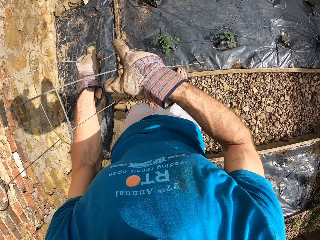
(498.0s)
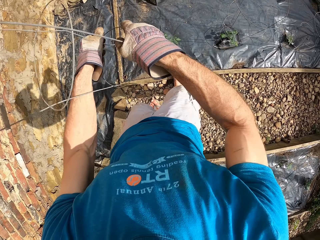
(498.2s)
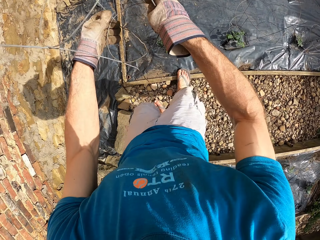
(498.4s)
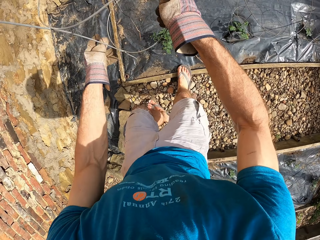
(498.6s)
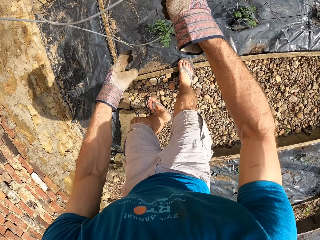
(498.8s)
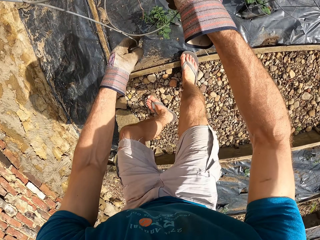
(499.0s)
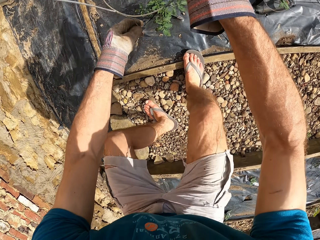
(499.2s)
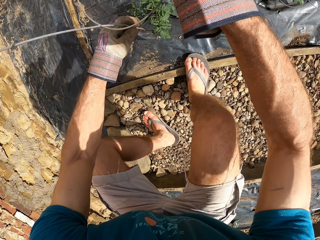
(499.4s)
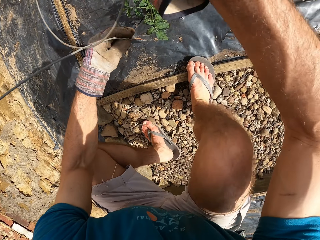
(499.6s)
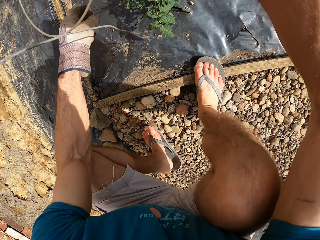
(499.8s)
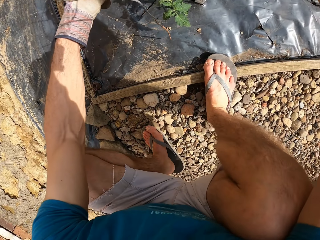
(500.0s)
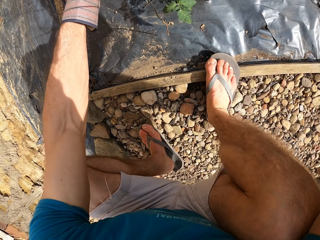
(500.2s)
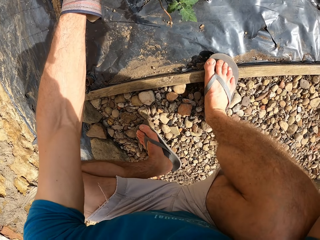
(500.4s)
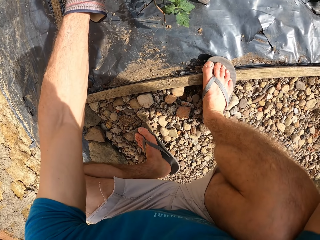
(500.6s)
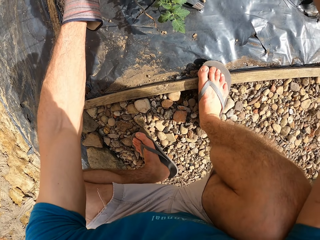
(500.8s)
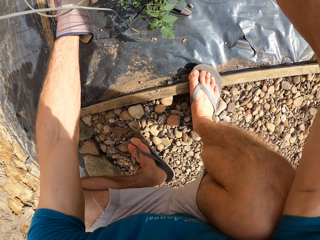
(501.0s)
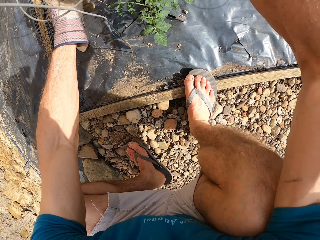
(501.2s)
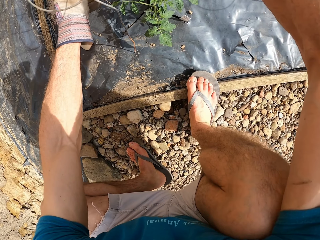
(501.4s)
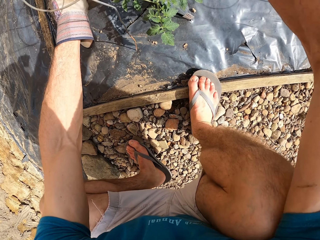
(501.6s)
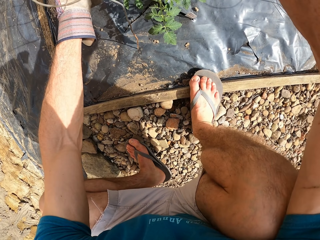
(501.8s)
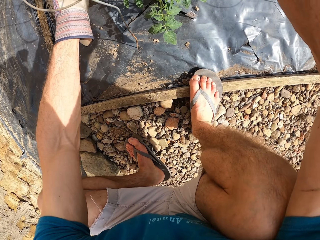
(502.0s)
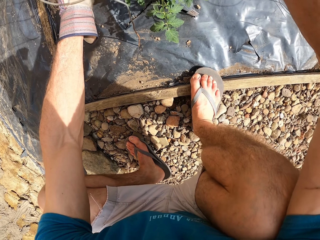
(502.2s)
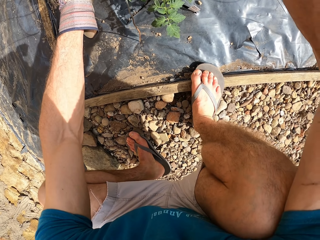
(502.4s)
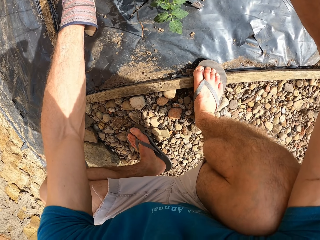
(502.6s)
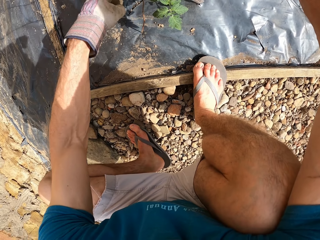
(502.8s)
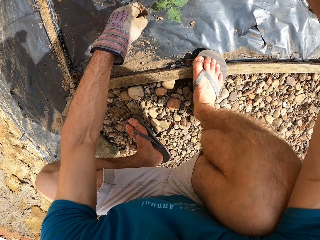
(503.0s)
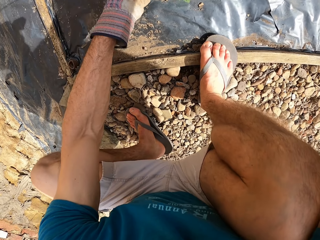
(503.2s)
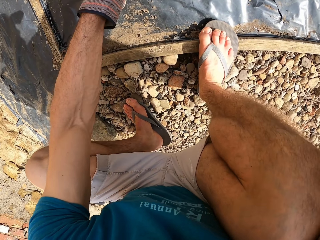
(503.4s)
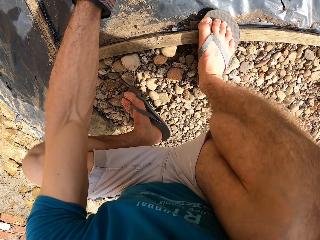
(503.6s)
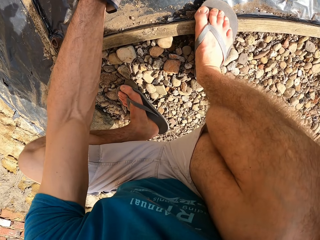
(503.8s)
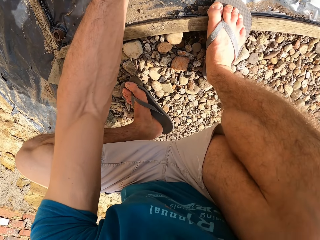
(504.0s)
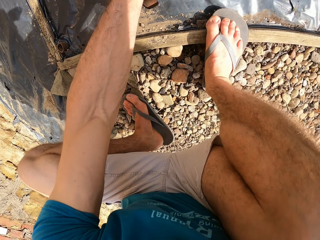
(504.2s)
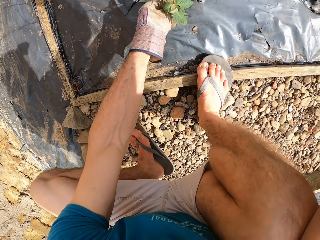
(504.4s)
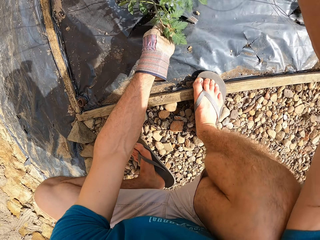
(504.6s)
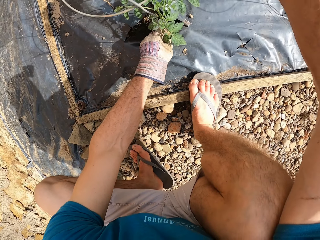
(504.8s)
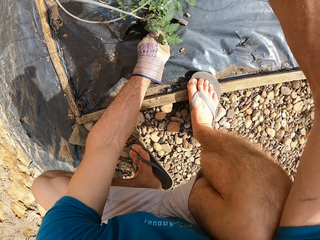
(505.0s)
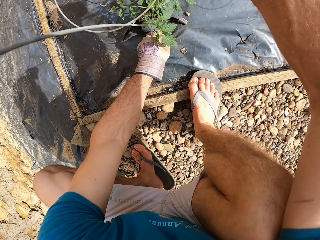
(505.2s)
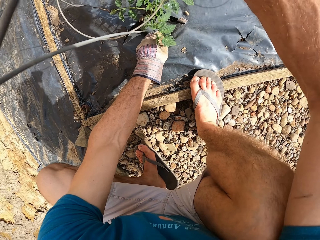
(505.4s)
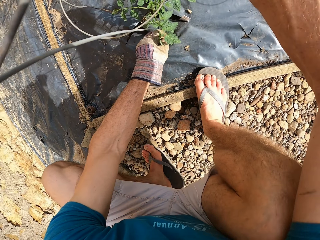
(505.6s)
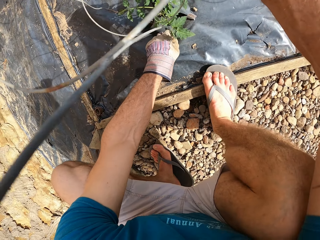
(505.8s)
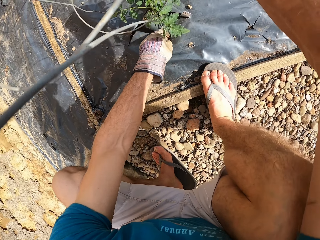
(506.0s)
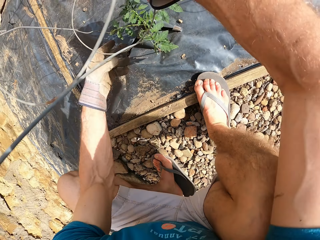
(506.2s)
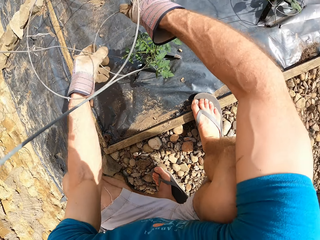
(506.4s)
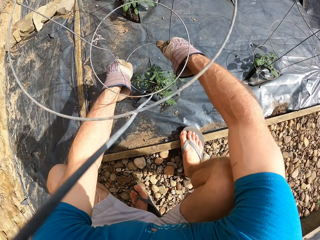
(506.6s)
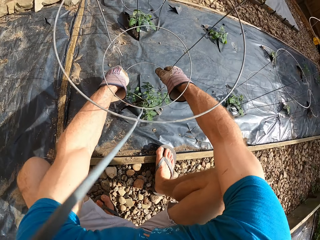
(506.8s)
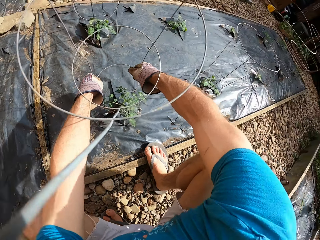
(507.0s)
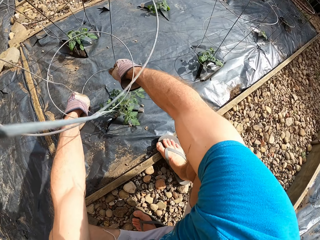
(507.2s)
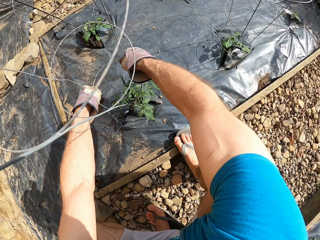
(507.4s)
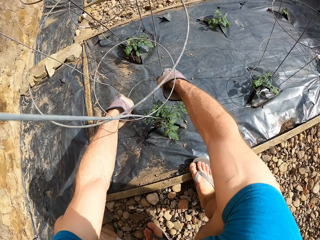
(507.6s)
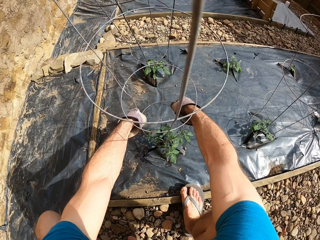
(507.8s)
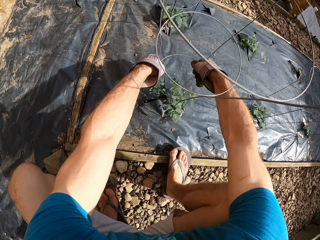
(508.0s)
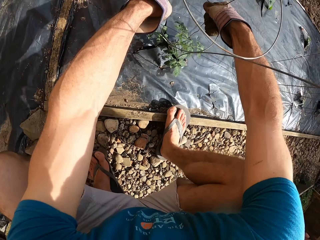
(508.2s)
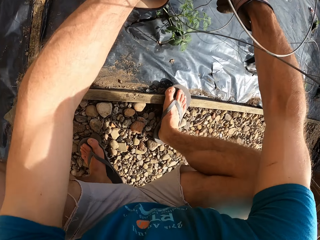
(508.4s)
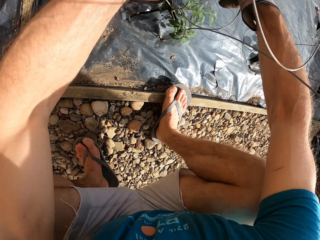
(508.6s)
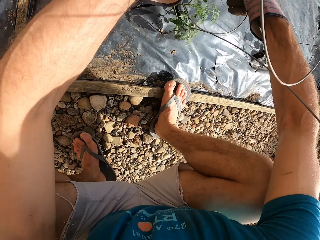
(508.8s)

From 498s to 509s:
The camera wearer straightens the plant stand. They hold the plant stand. They squat beside the flower bed. They fix the plant stand on the flower bed.

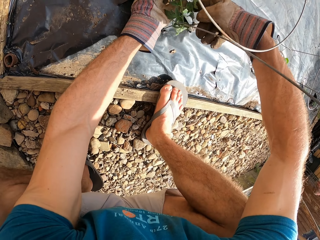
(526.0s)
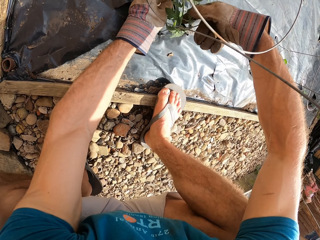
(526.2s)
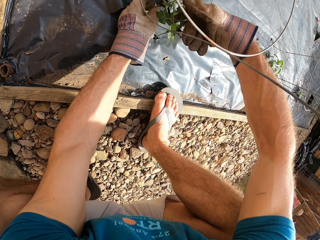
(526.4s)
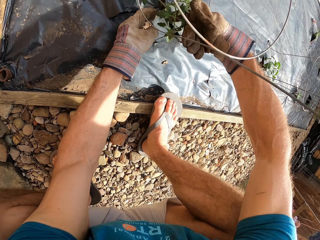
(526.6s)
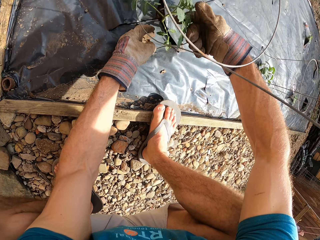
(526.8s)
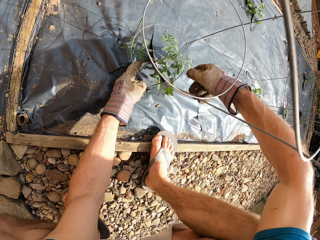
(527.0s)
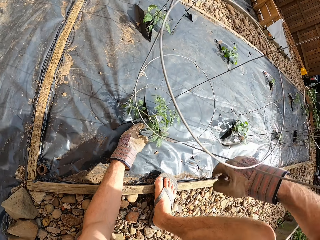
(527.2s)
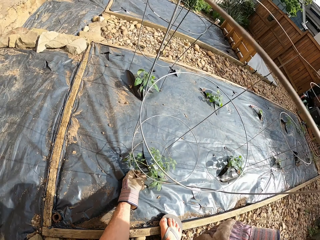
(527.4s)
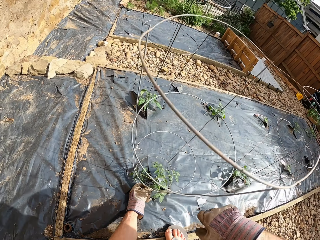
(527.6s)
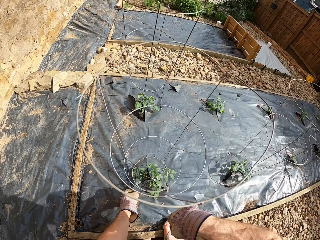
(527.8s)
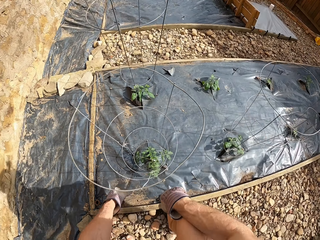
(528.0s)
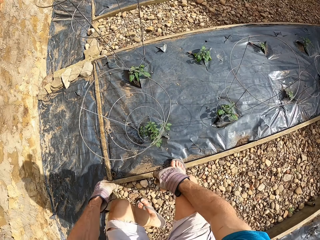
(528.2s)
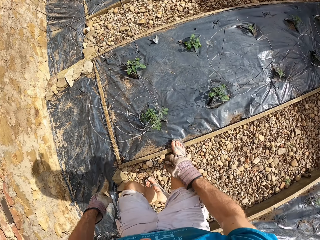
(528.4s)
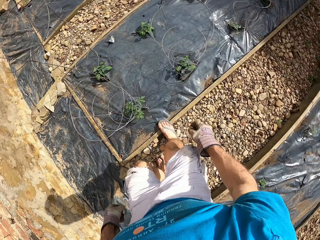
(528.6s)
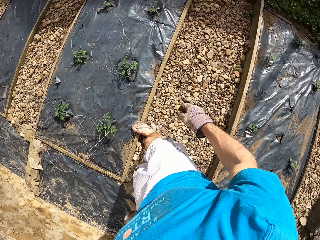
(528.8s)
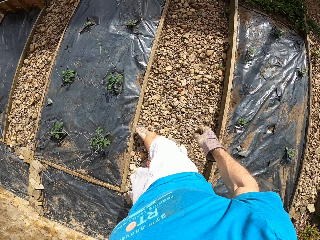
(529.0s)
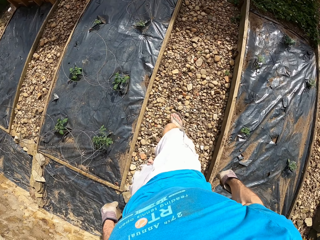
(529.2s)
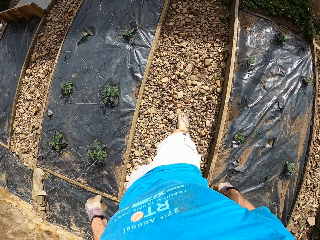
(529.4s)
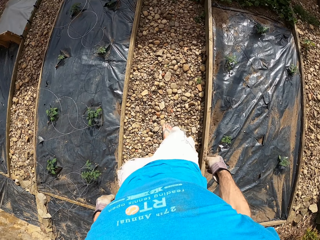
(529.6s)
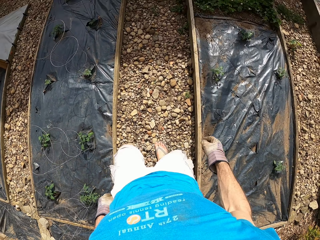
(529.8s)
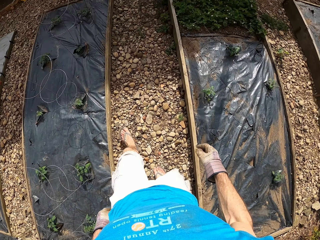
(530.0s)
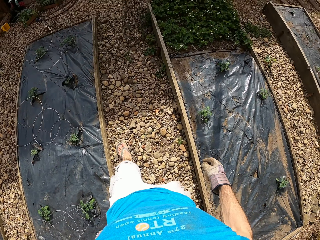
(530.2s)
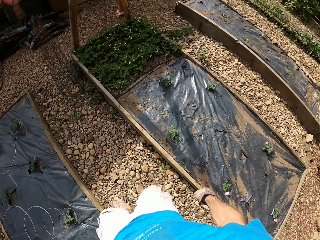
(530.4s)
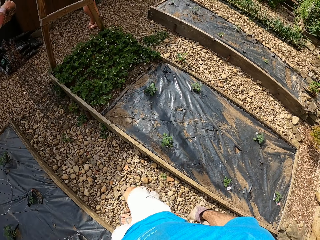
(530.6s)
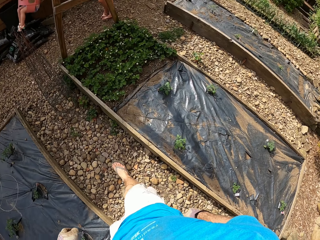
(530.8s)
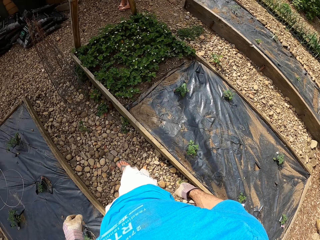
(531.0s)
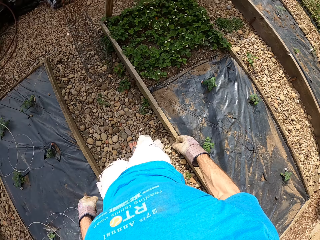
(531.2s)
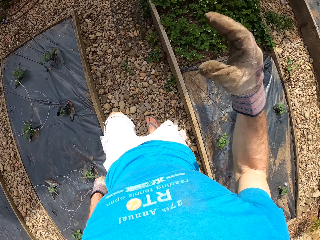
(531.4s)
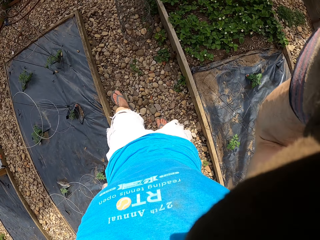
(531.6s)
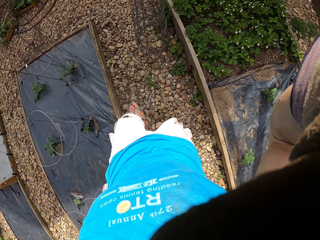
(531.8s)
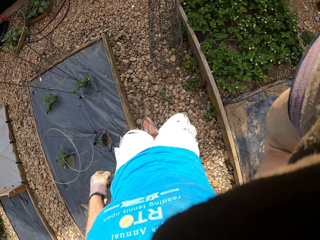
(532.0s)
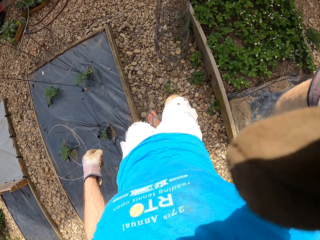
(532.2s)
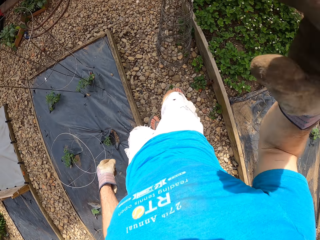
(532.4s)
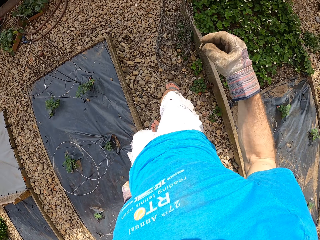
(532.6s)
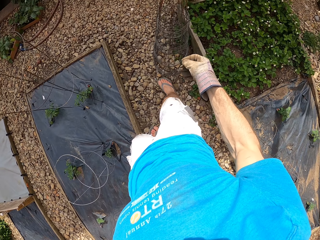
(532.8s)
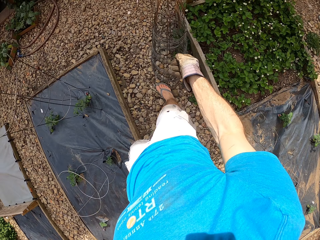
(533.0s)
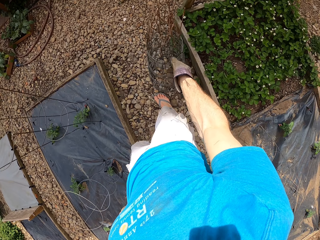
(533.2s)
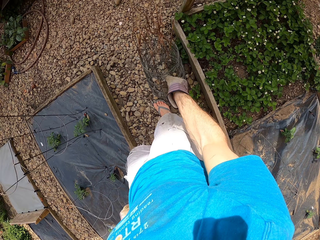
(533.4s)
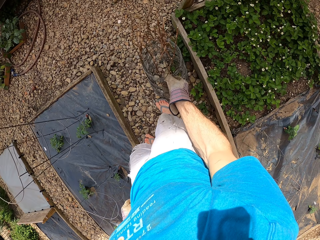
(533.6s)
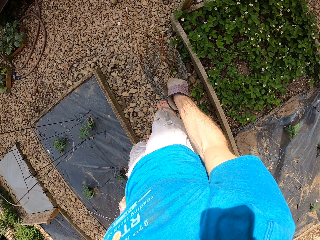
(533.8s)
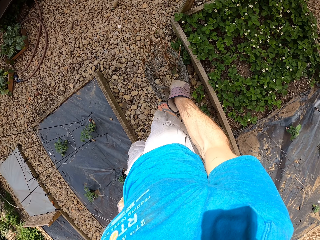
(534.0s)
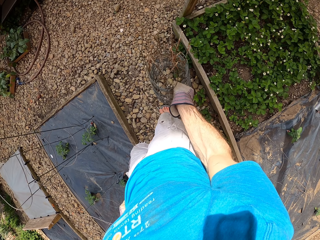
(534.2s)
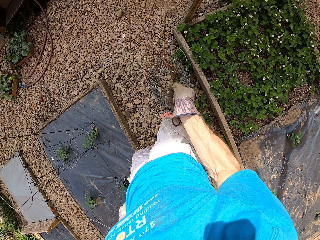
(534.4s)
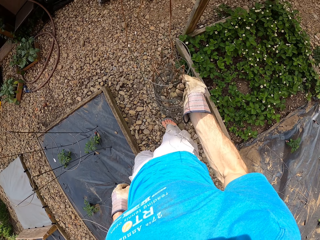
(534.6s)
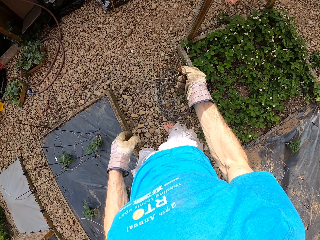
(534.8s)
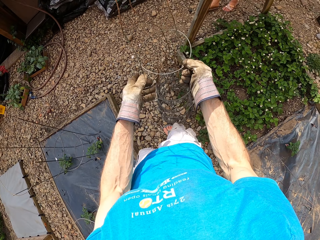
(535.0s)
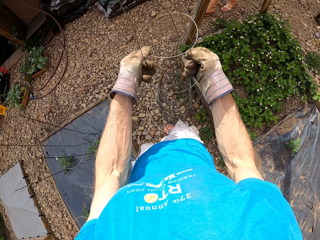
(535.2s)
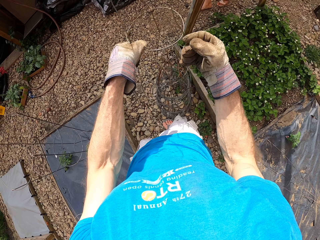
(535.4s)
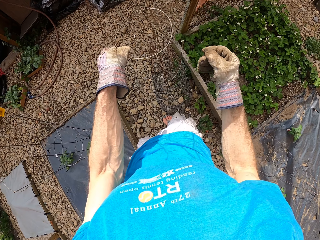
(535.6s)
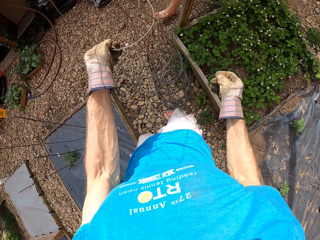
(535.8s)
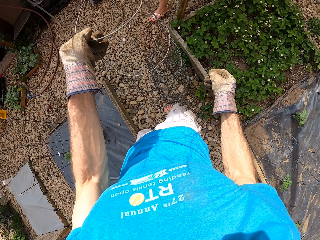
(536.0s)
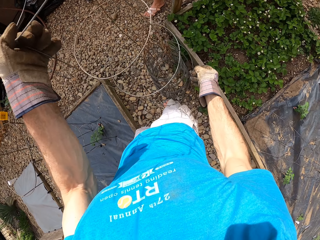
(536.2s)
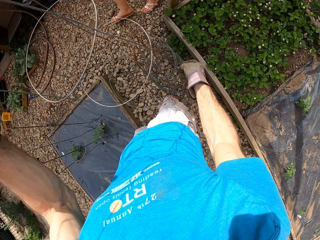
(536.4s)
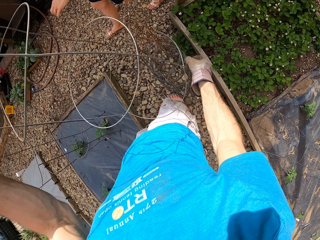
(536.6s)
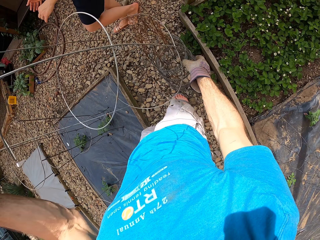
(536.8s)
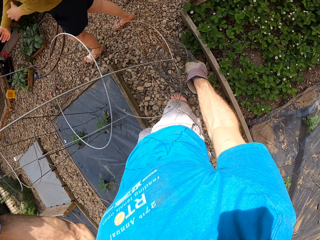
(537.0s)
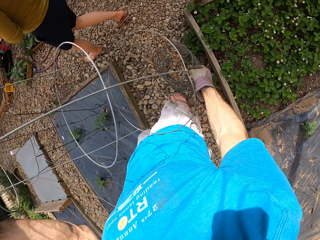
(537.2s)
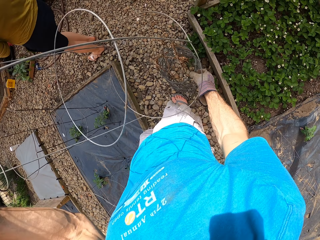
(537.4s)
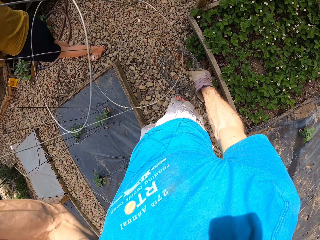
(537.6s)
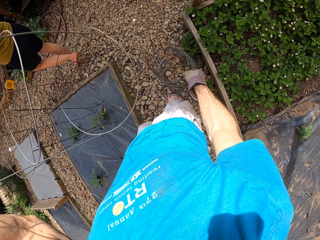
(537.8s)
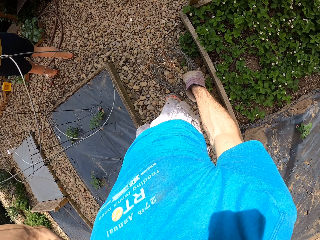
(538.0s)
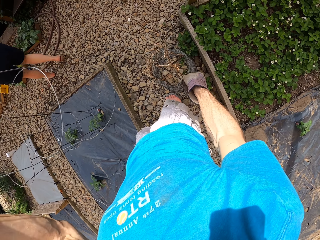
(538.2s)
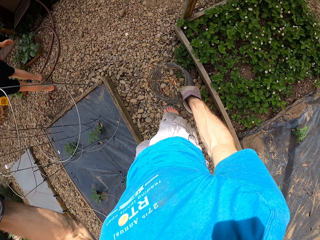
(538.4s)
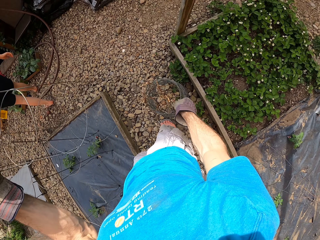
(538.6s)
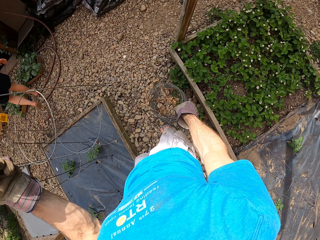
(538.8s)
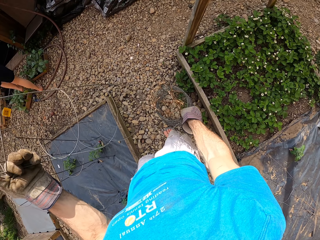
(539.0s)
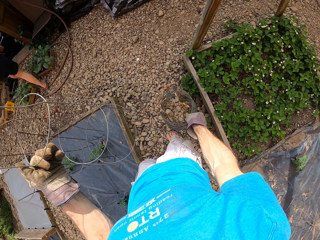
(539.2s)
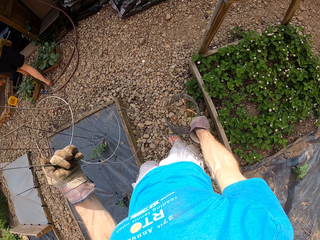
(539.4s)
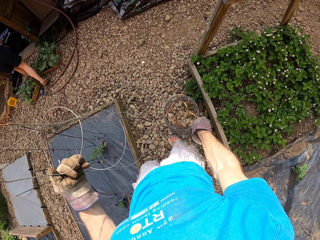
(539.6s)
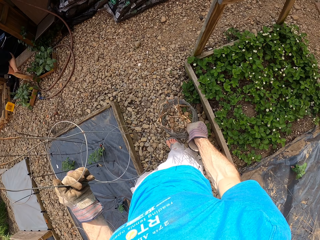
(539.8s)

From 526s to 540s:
The camera wearer stands up beside the flower bed. They walk beside the flower bed. They adjust the camera. They lift the hand. They pick up the plant stand. They hold the plant stand. A woman walks beside the camera wearer. The camera wearer holds the plant stand.
